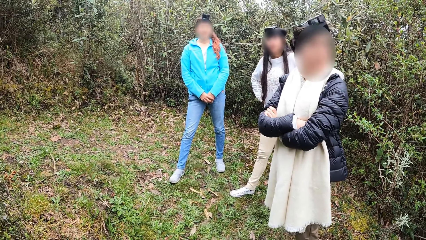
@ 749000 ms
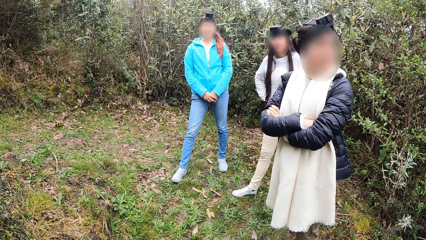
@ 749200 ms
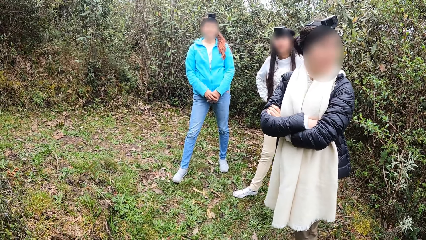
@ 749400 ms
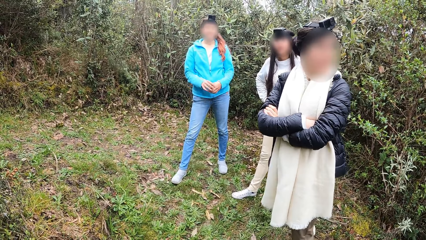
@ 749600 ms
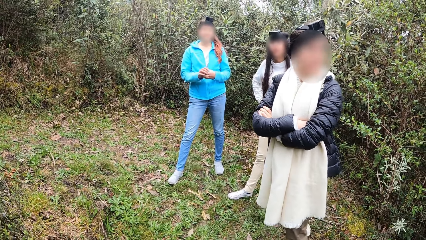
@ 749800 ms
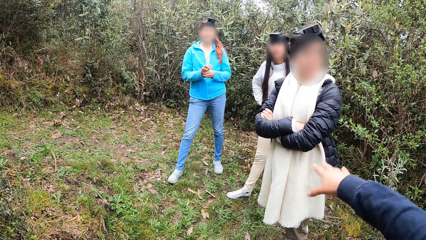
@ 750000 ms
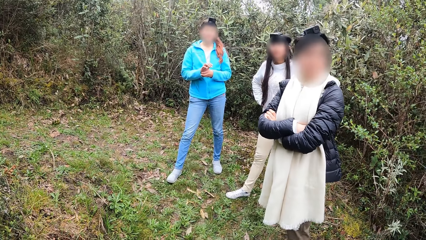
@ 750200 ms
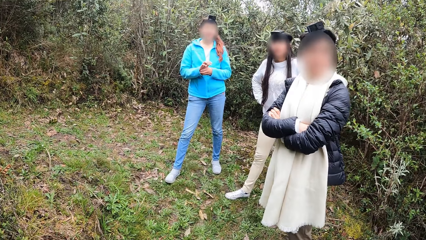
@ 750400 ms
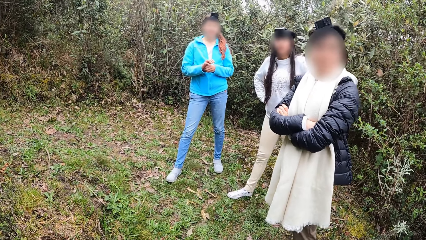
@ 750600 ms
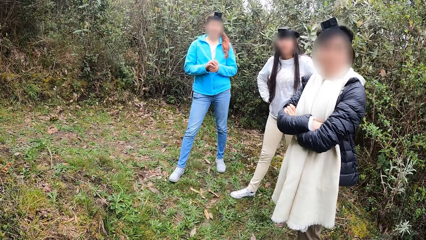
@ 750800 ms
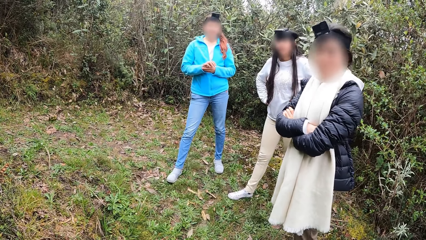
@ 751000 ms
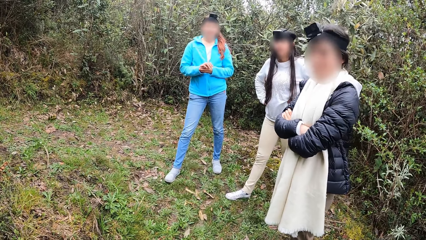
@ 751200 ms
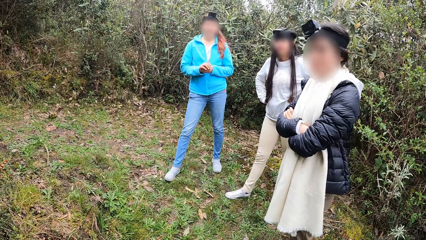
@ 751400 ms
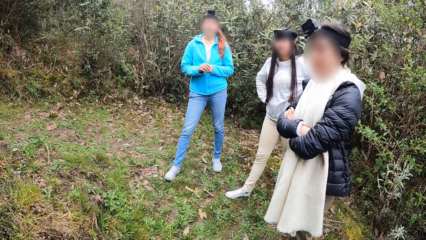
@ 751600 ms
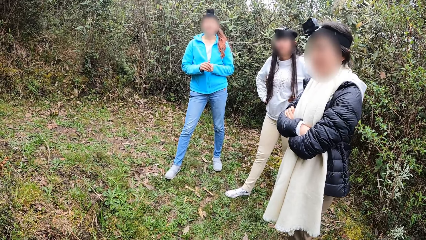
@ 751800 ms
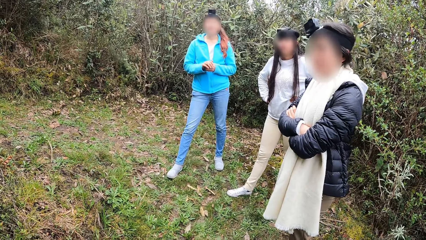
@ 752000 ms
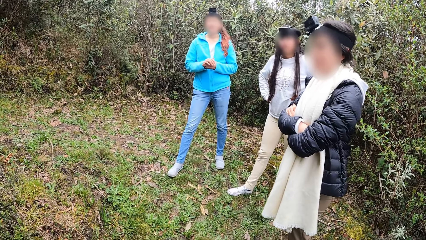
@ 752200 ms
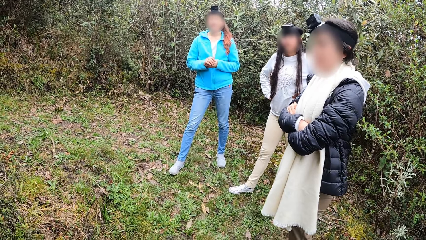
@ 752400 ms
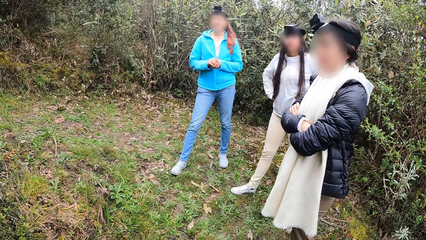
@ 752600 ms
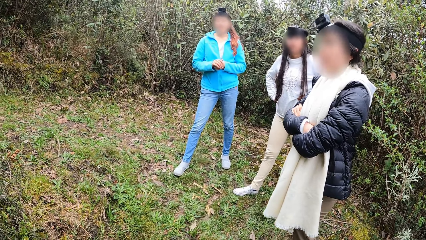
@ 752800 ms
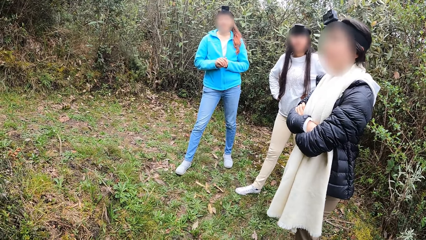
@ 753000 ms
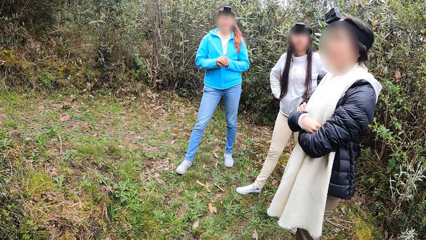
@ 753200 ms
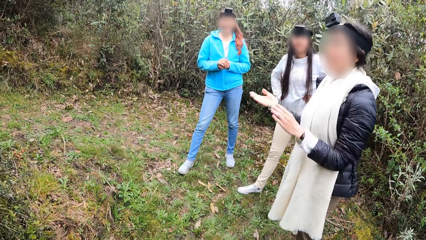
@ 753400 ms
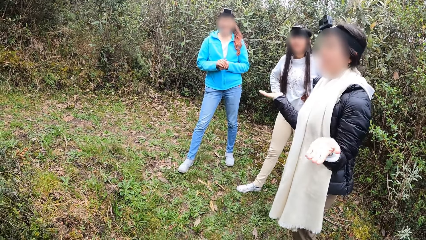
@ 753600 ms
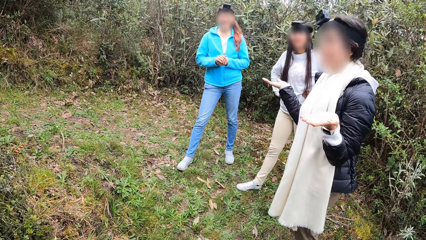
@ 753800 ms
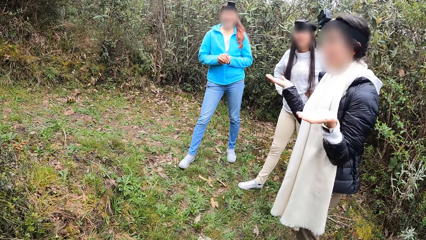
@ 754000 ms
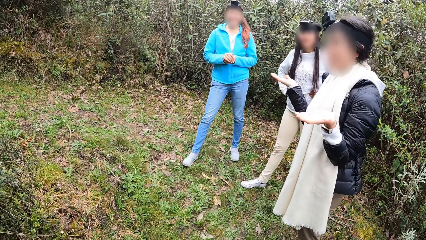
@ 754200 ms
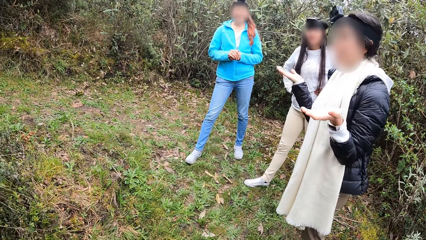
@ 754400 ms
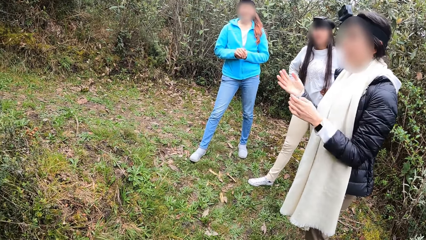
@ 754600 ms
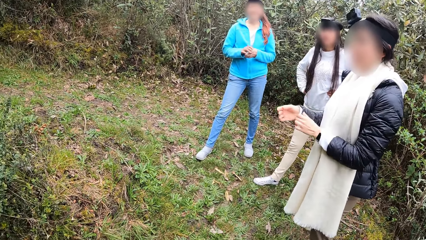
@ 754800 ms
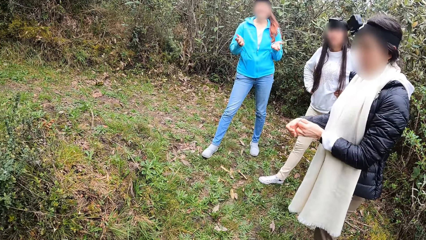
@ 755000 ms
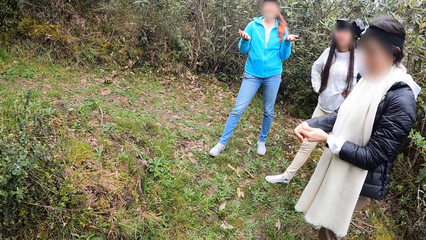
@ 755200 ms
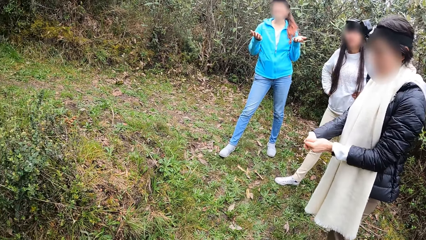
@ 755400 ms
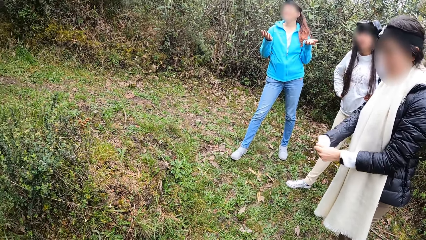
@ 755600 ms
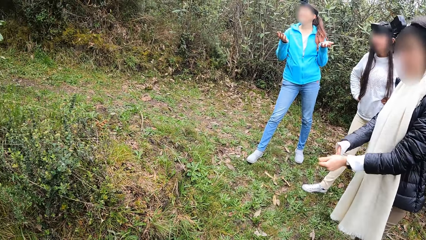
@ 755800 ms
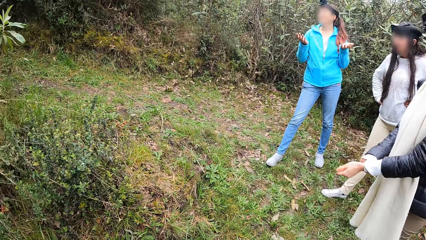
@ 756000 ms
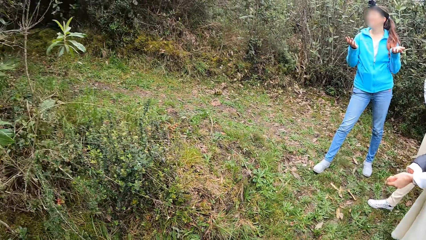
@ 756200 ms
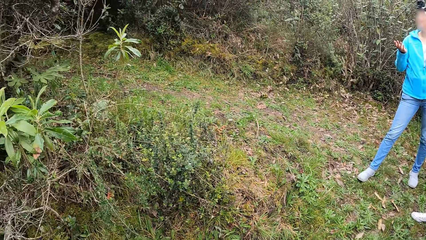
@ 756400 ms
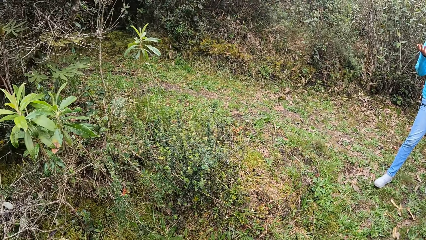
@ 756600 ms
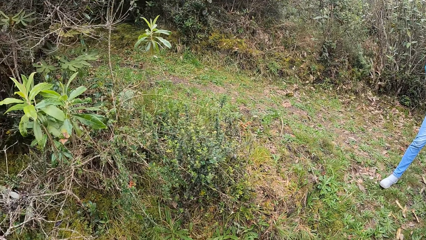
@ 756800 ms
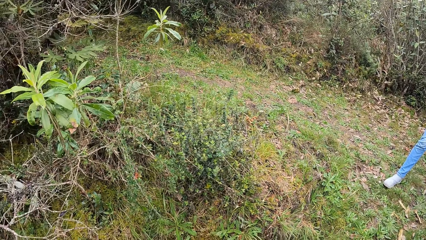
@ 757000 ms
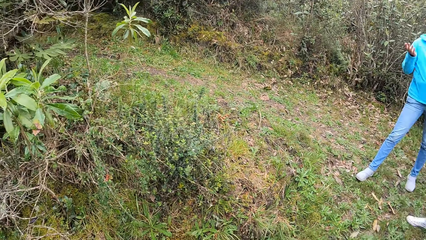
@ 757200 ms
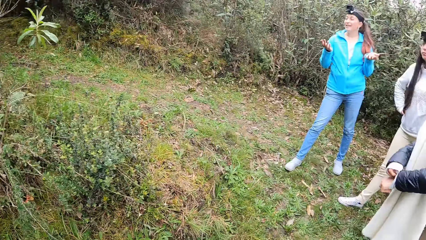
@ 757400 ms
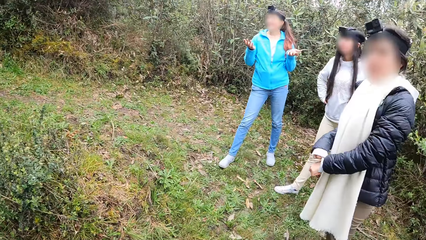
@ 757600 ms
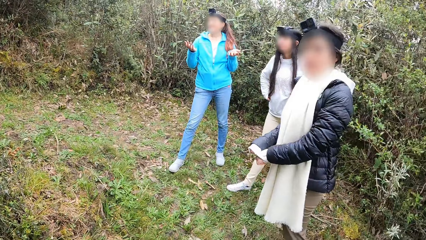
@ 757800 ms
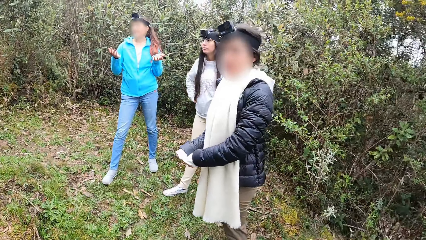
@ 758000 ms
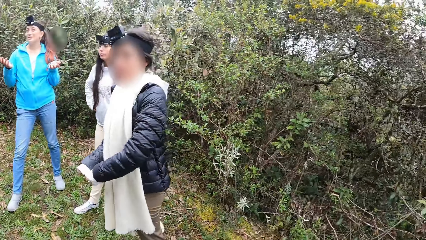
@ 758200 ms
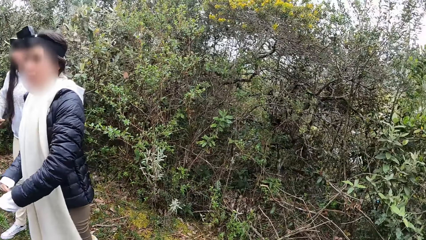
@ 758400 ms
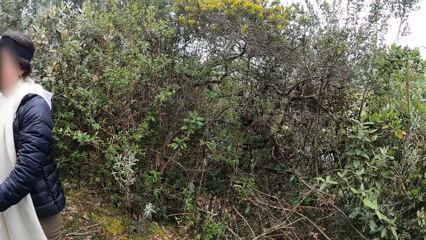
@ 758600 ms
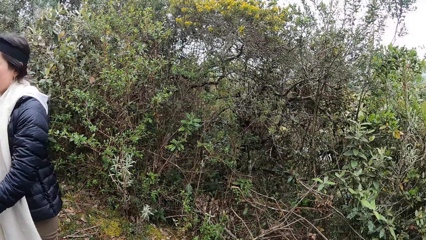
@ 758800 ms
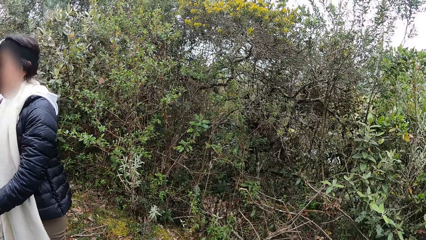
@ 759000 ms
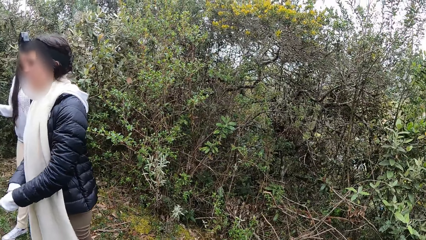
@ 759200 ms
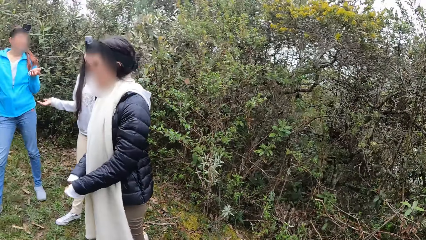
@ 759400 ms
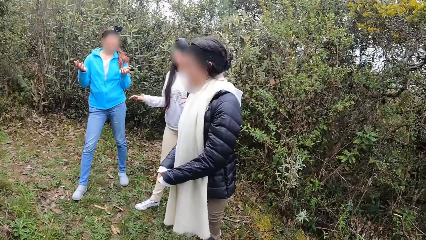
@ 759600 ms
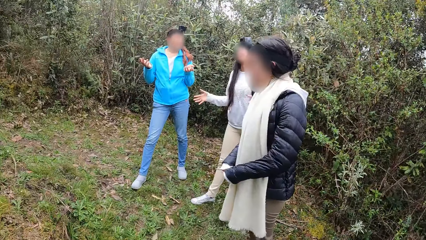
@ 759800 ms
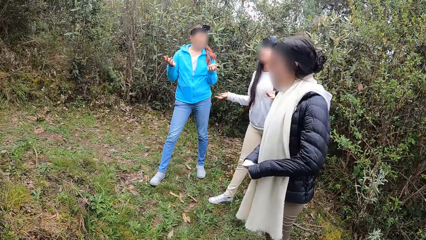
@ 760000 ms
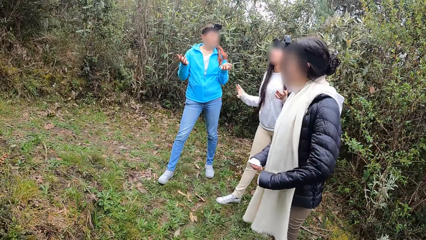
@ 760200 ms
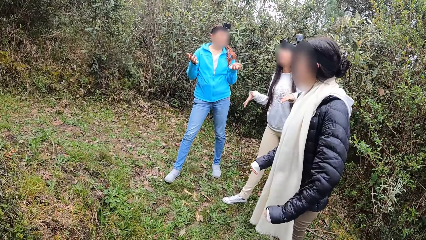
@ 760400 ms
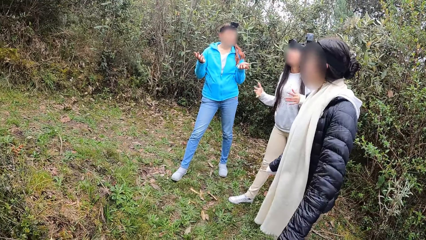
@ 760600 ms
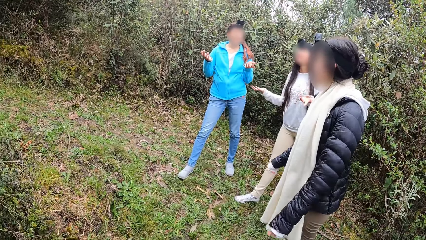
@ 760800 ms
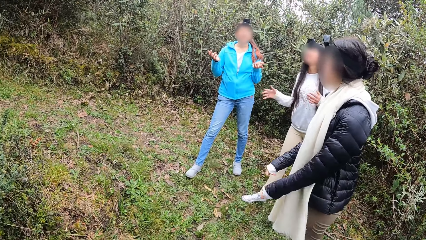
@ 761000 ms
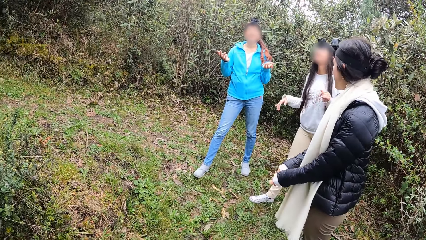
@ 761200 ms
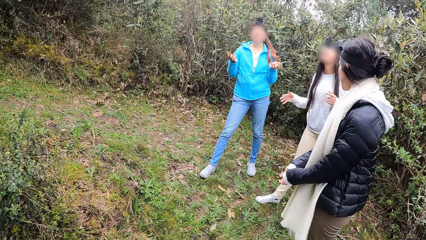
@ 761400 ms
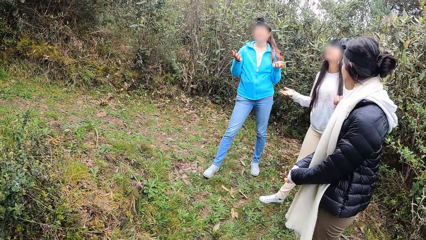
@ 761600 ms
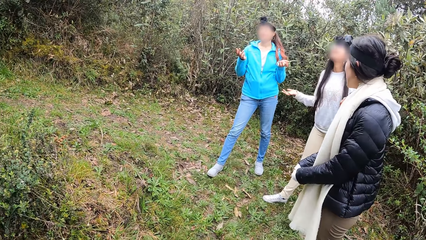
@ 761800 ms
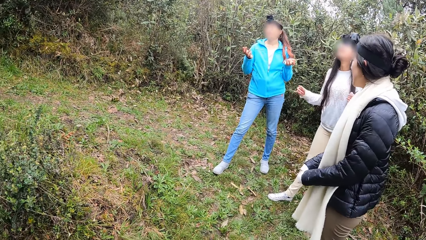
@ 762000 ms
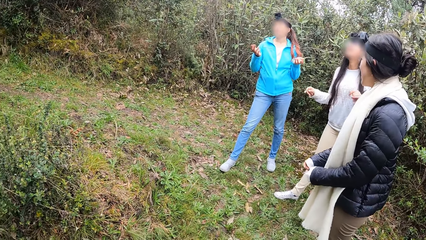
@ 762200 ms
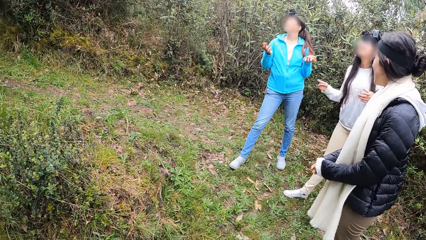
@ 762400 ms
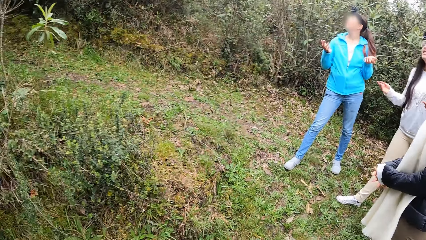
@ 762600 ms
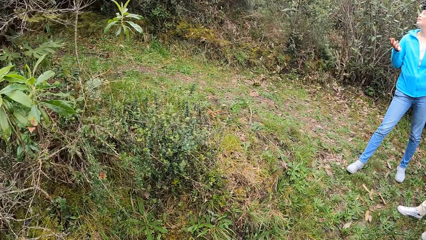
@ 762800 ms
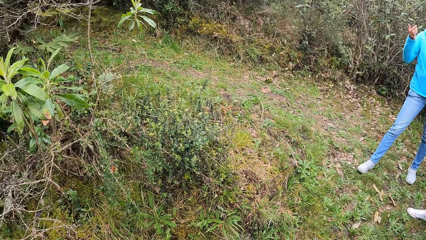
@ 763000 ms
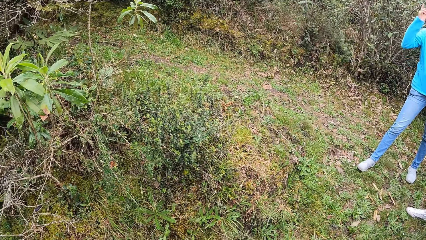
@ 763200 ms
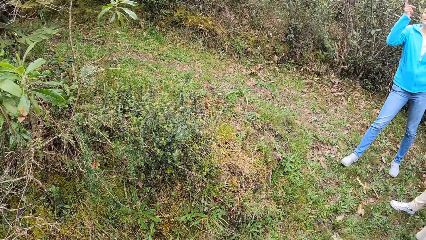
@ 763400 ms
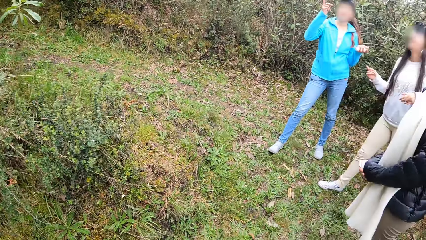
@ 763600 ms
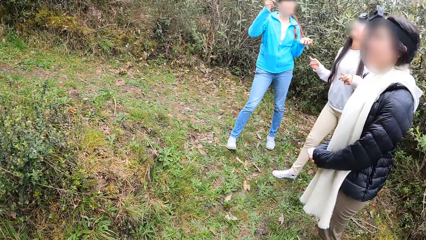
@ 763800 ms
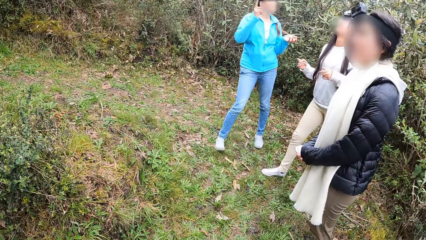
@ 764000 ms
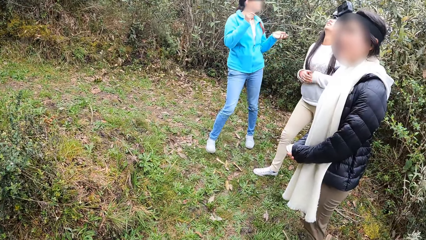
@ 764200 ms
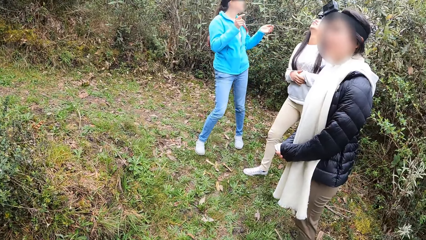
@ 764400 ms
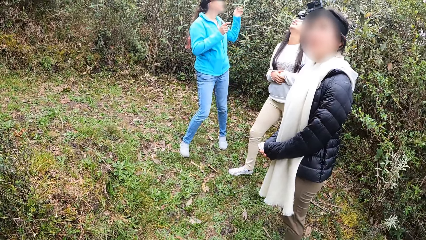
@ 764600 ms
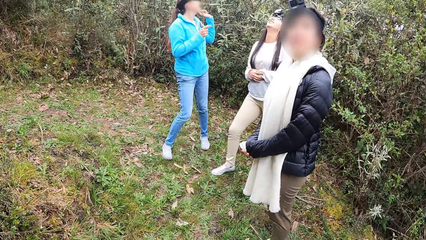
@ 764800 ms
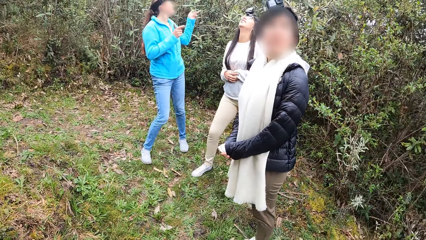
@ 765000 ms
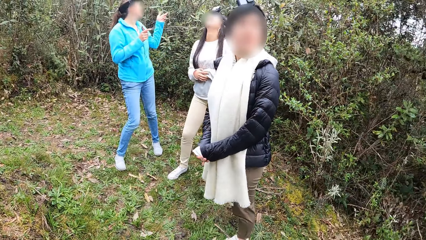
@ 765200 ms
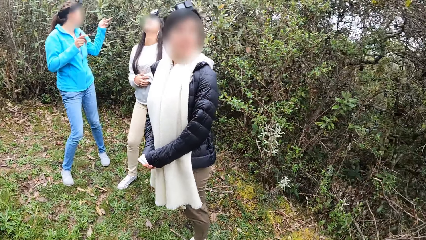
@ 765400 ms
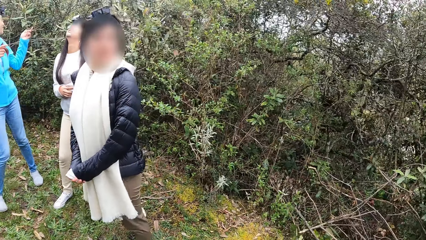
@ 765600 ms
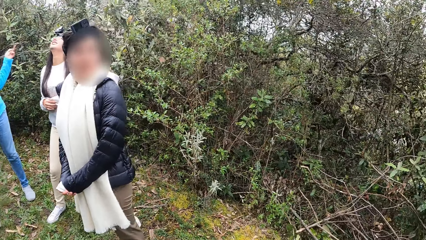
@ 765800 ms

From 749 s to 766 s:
A woman looks around the mountain. The camera wearer lifts his hand. The woman gestures with her hand, adjusts the right sleeve of her cloth with her left hand, and adjusts the left sleeve of her cloth with her right hand. She pulls her sleeve. The camera wearer looks around the mountain. The woman adjusts the right sleeve of her cloth with her left hand.
